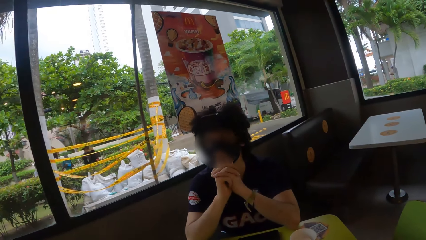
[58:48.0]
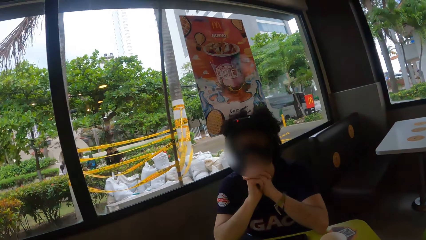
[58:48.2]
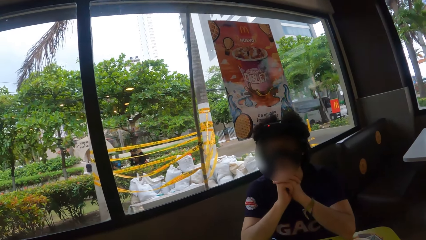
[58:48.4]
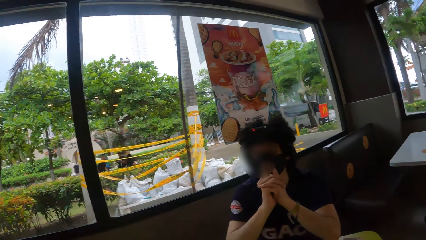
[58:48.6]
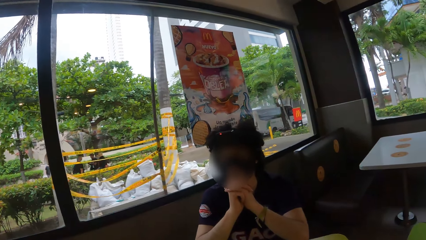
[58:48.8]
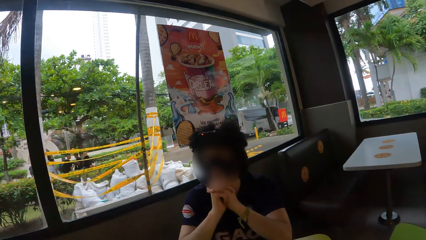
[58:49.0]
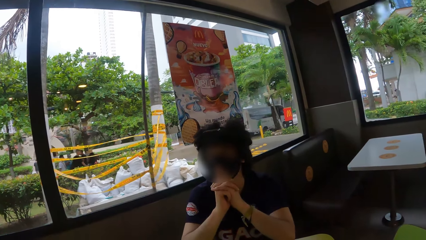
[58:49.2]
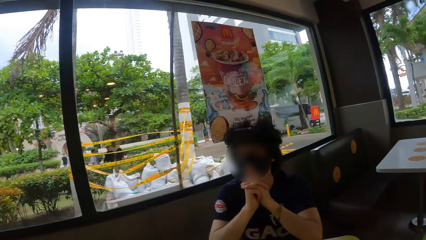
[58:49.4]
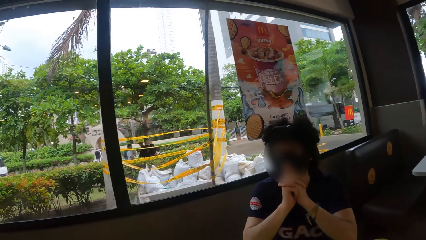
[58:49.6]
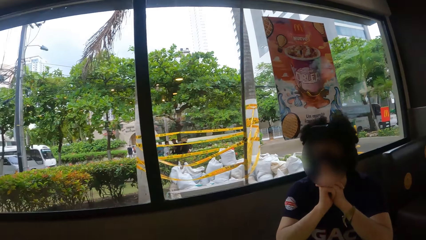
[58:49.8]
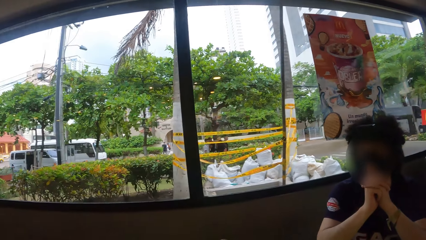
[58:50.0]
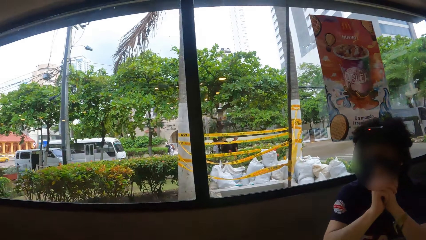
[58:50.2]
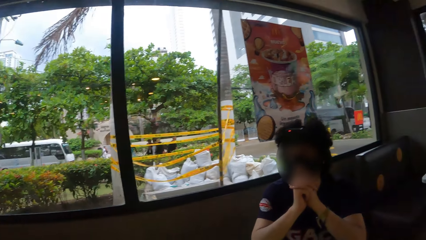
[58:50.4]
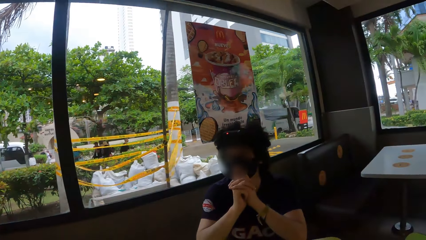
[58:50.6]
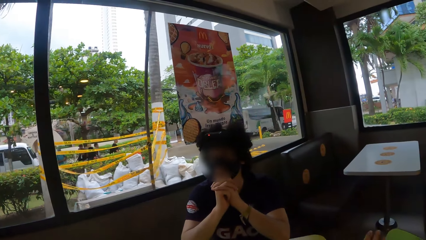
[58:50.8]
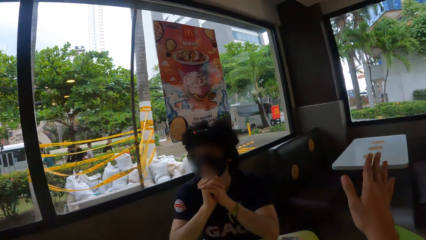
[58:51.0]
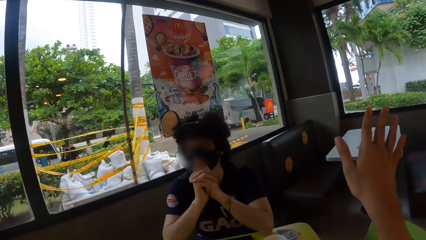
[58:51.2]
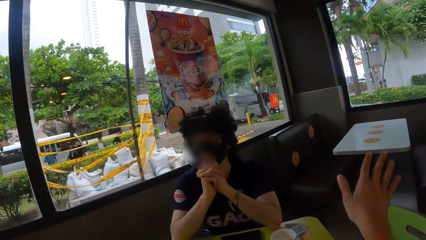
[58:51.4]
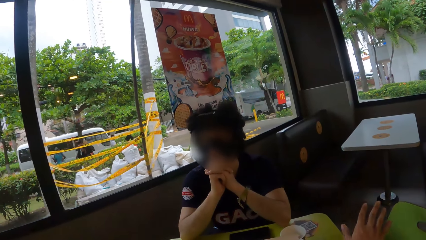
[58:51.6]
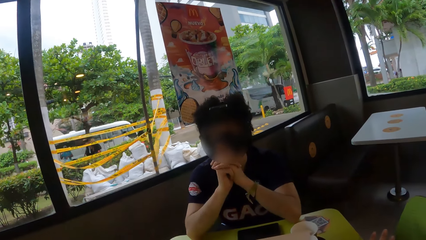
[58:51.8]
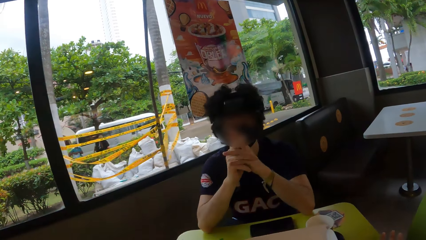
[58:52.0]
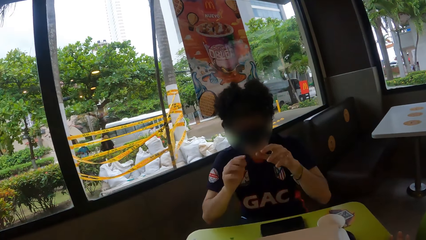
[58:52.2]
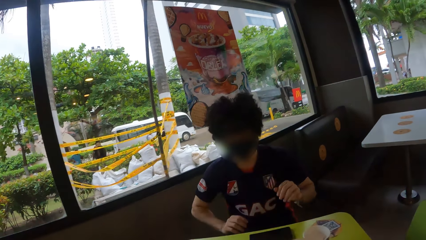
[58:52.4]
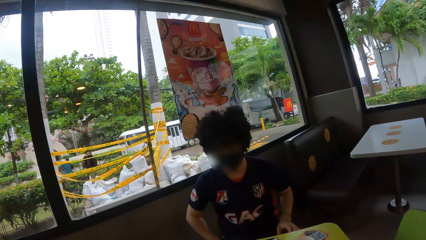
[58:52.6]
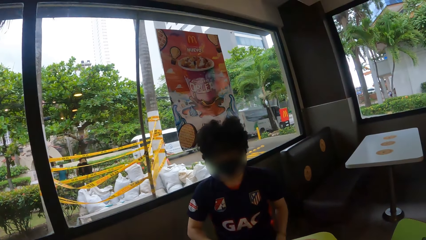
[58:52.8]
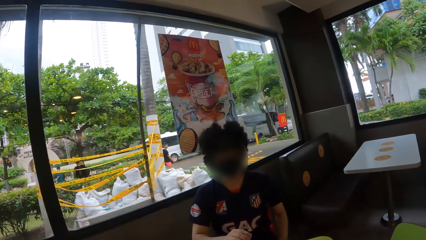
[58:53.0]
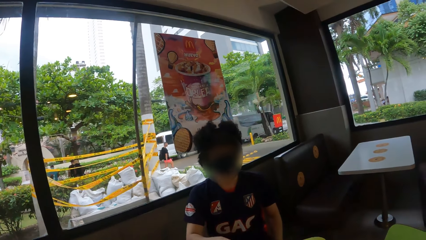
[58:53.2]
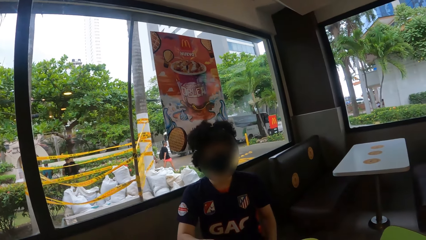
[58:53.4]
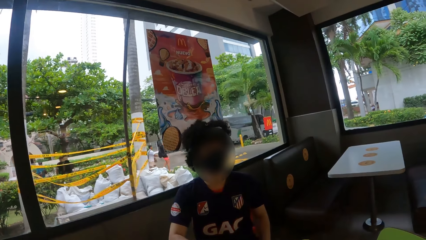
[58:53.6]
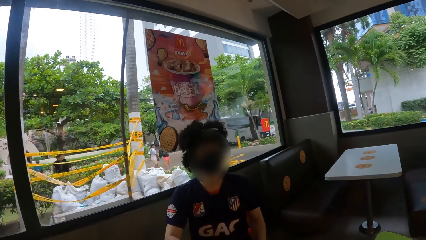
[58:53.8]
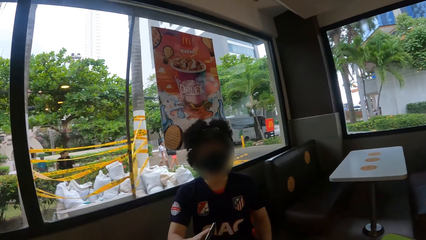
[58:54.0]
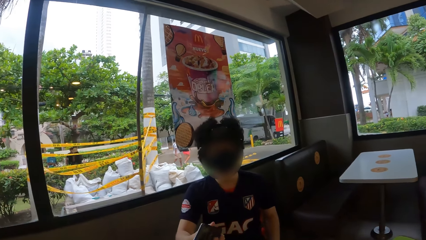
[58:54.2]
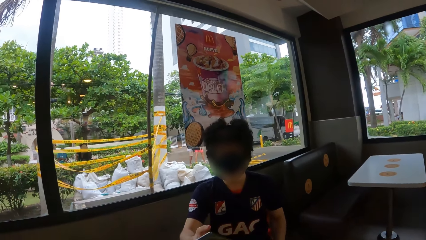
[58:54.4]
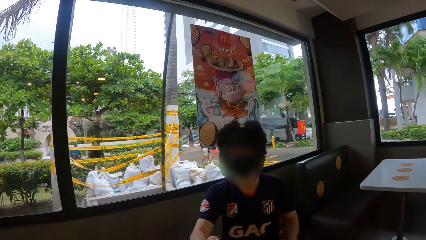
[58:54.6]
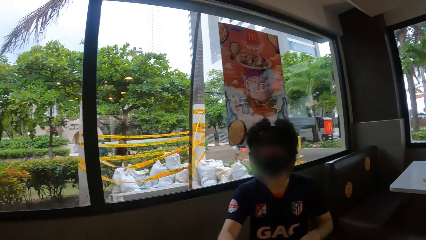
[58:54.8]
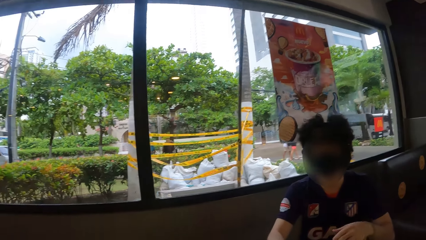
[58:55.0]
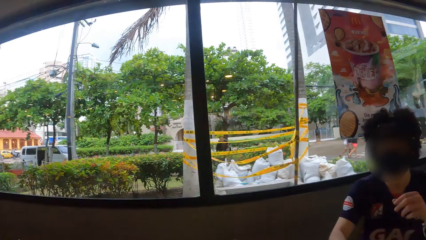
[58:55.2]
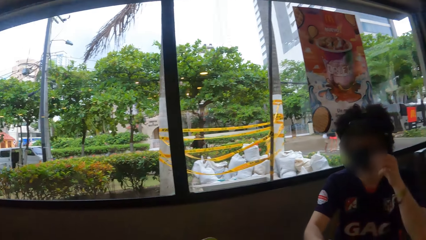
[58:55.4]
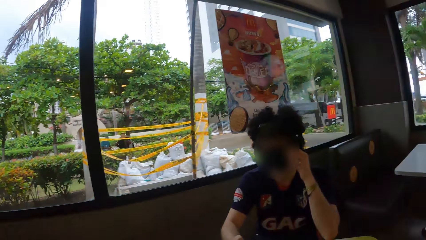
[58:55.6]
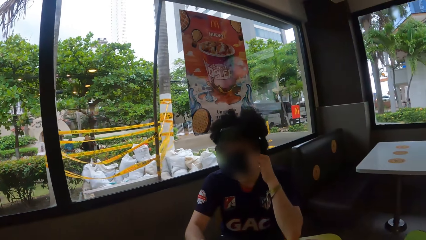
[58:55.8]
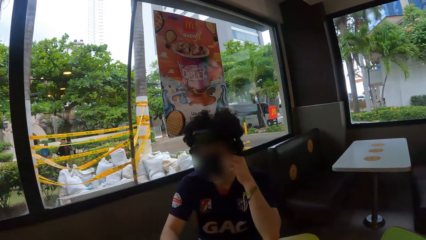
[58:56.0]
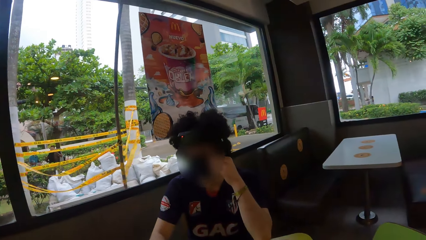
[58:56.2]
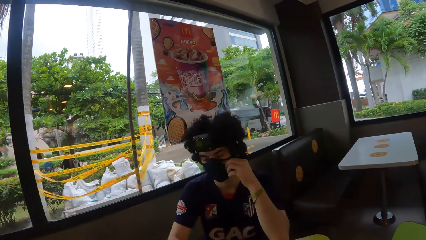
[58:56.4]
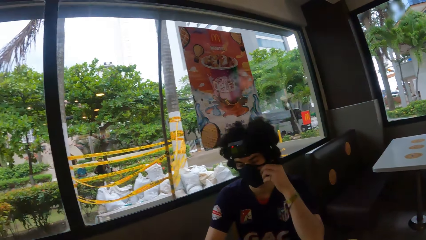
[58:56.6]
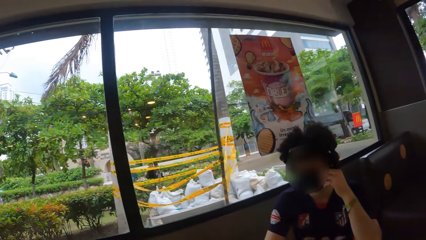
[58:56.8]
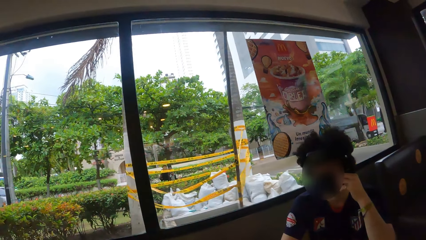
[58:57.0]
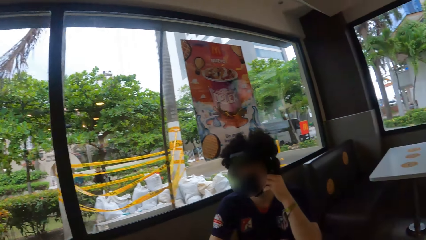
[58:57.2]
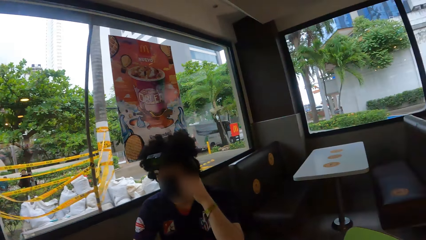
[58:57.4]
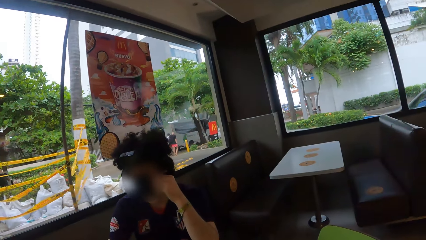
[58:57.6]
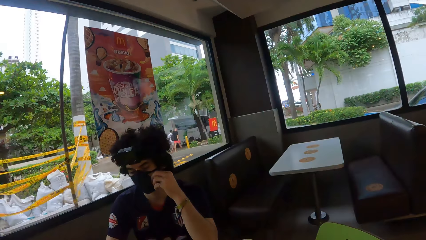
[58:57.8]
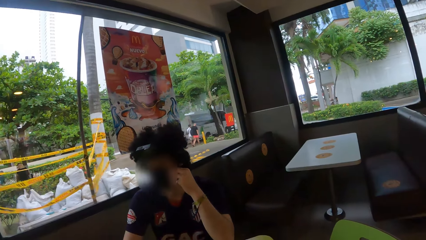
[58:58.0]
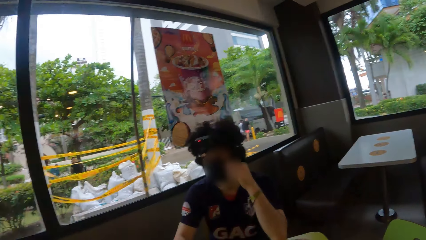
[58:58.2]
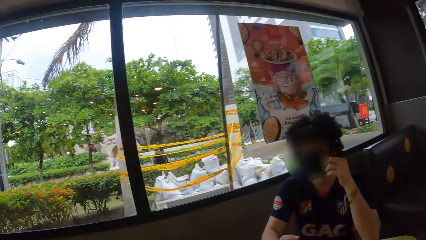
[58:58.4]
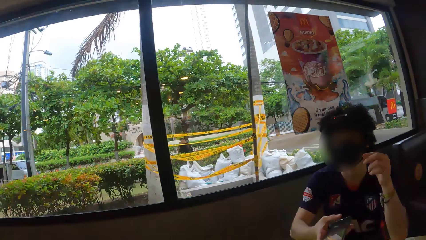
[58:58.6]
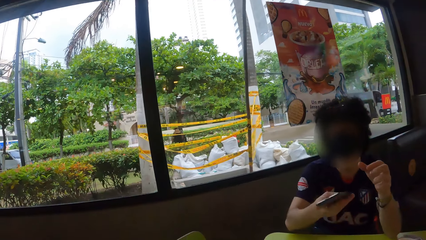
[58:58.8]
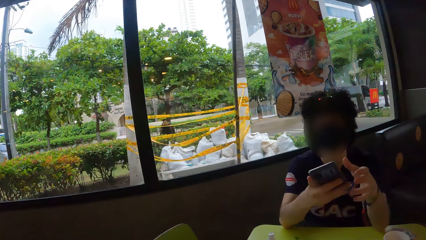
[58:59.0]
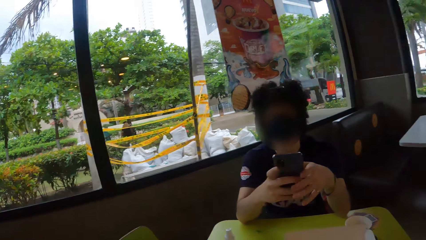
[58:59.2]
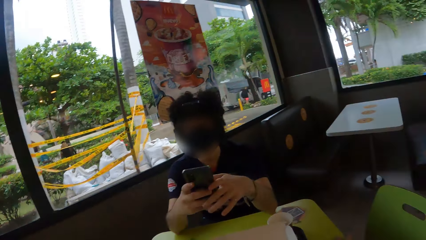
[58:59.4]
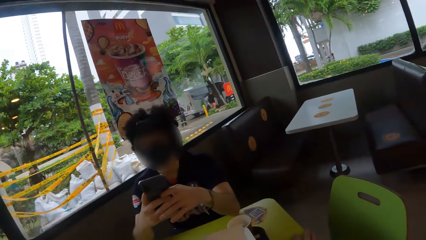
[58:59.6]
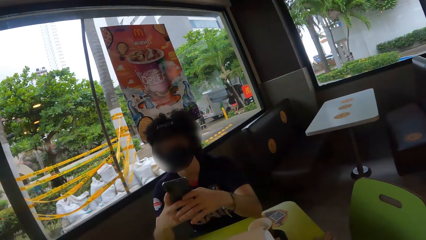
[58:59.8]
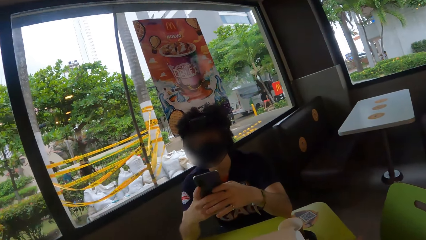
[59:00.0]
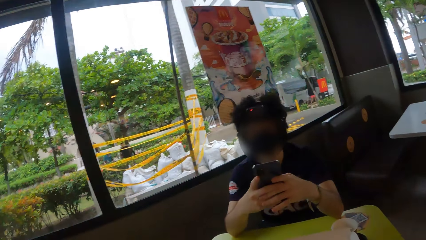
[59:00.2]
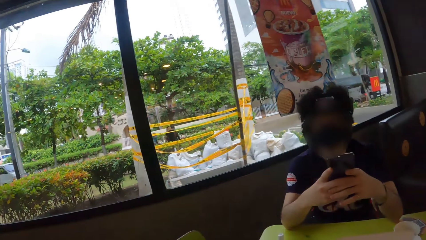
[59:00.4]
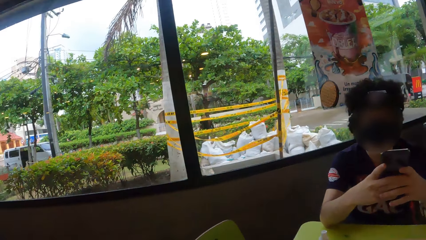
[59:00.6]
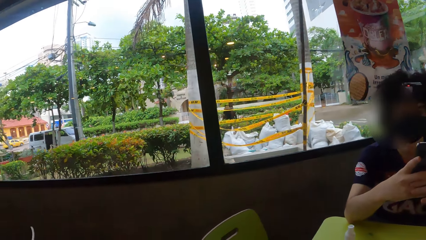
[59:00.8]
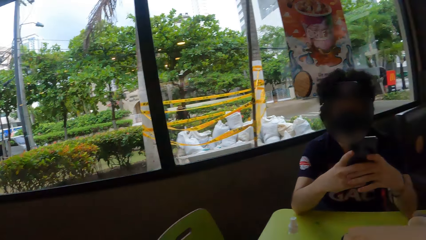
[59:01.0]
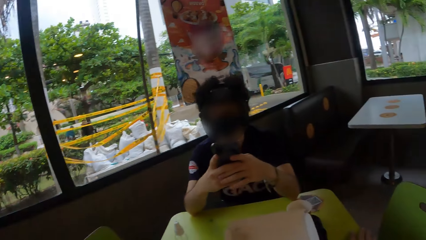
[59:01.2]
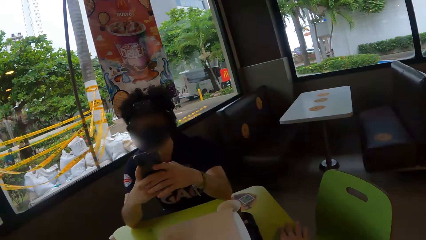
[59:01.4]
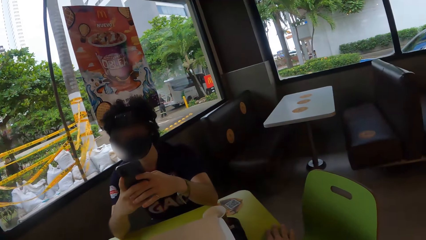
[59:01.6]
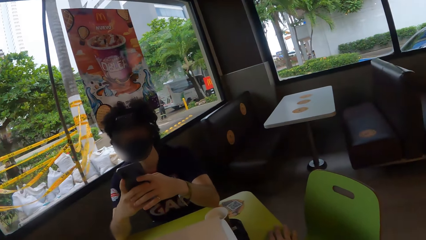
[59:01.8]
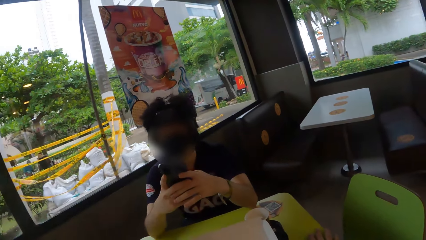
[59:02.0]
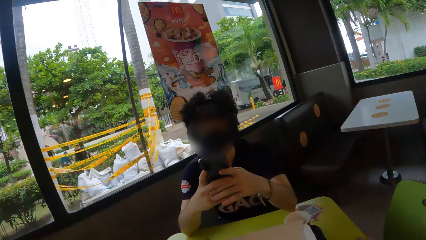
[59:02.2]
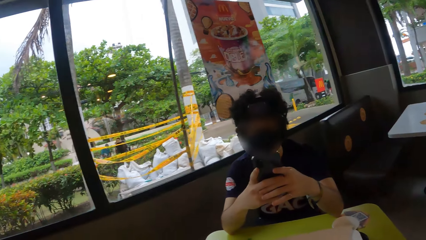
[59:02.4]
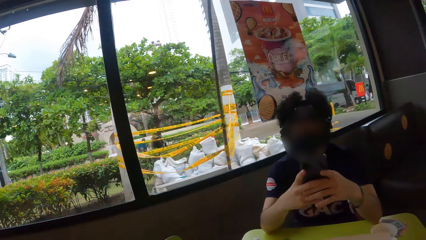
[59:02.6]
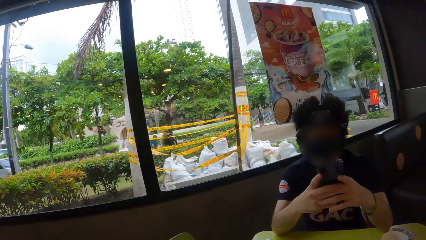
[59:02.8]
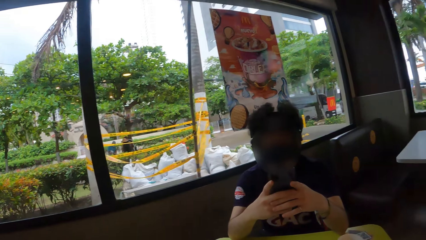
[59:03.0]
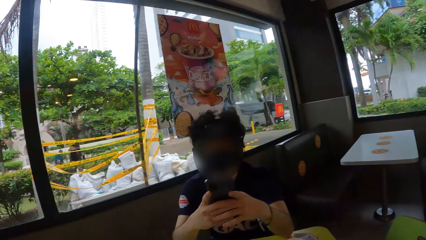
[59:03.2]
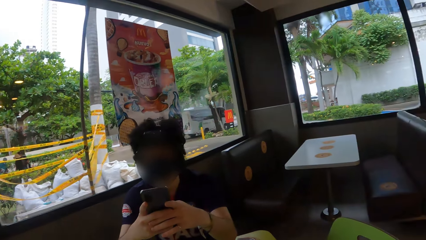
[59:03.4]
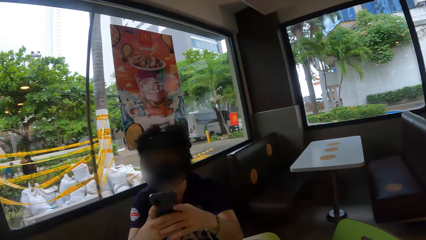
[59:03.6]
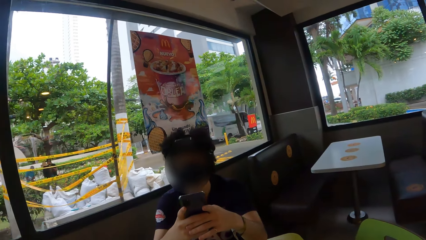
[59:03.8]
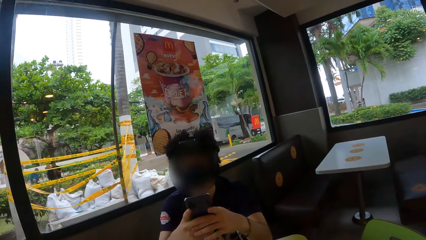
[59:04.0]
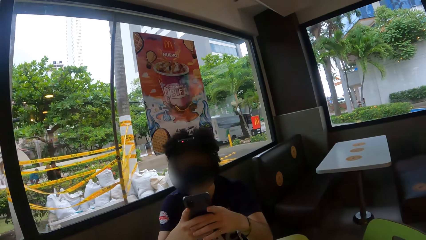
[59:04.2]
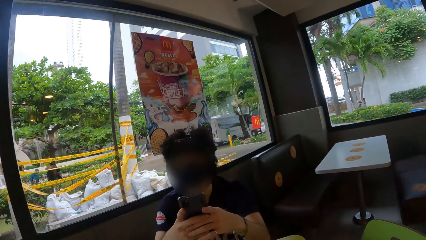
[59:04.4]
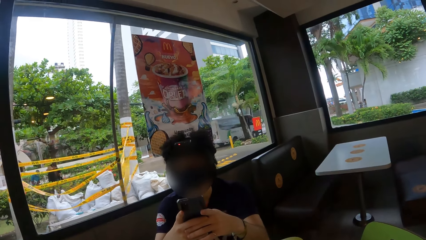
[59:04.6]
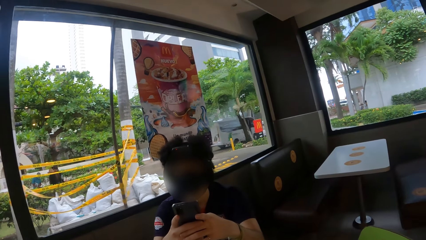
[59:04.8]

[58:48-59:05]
The camera wearer looks around a person. She raises her right hand. She puts the hand down. She looks around the person. The person touches the face and scrolls the phone.
